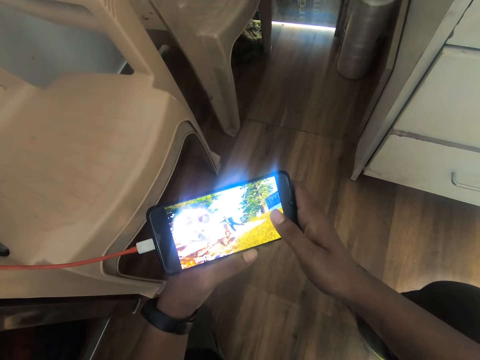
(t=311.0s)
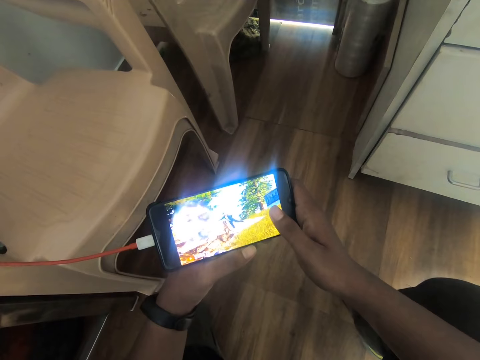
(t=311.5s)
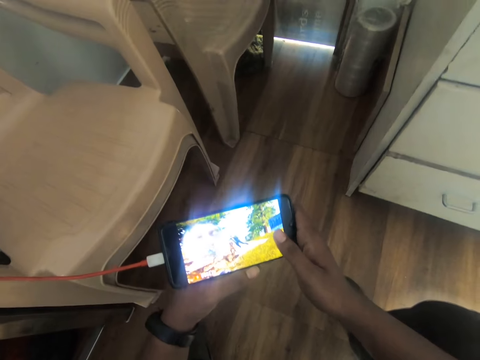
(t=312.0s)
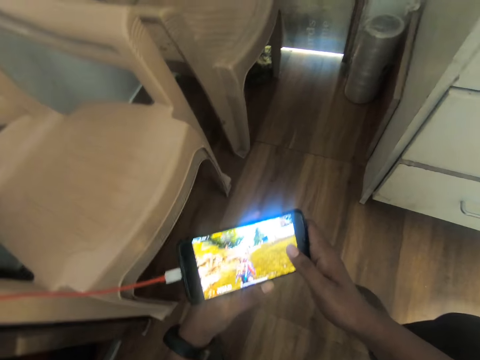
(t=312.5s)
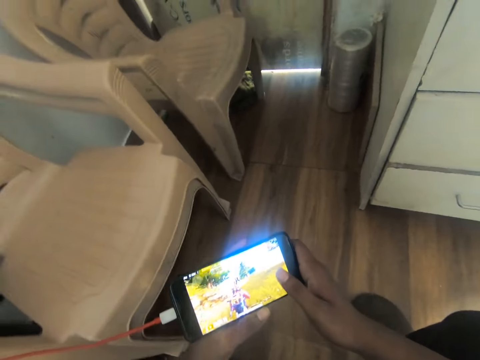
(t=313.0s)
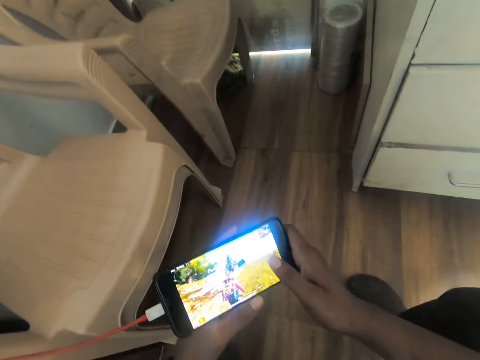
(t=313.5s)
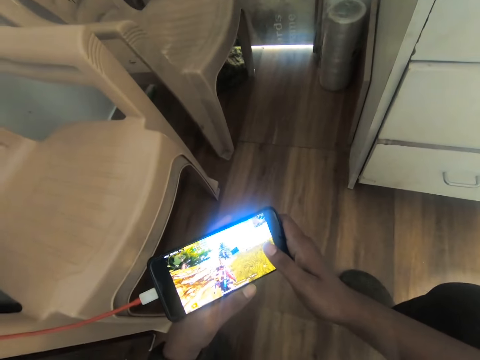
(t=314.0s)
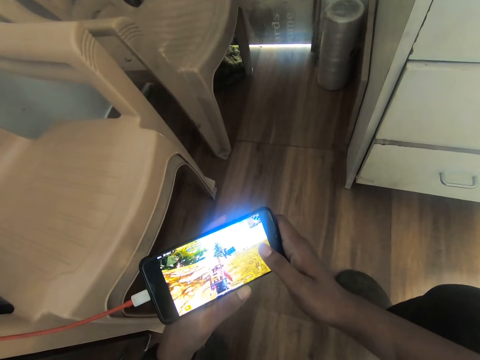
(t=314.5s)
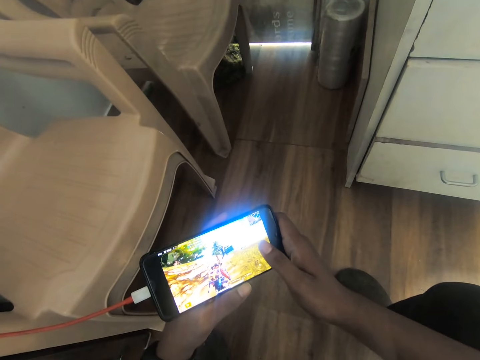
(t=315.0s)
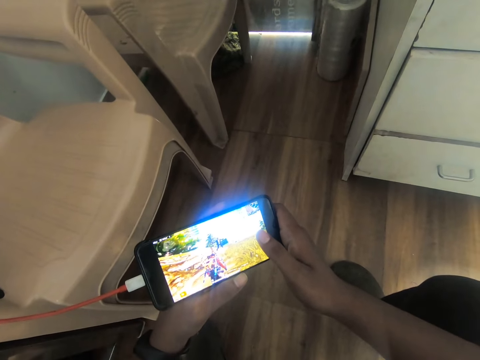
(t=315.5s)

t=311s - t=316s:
The camera wearer places their right hand thumb on the screen.

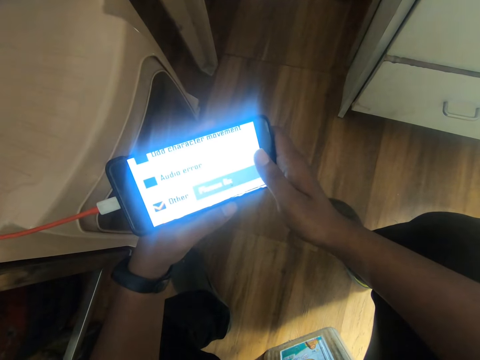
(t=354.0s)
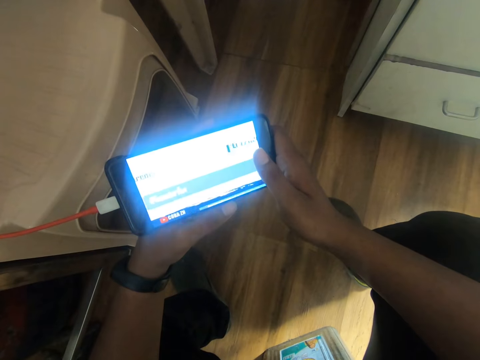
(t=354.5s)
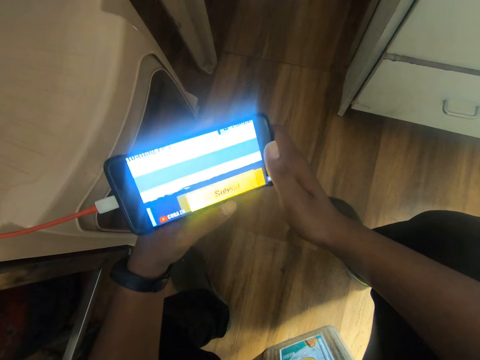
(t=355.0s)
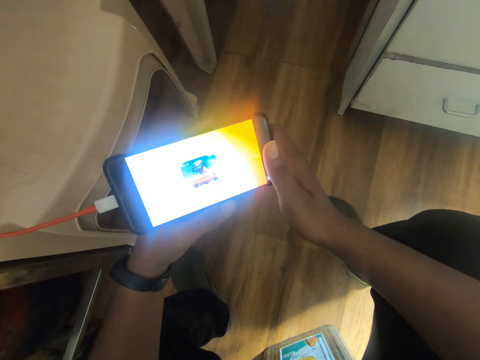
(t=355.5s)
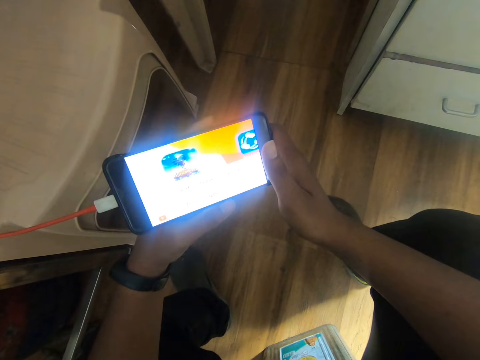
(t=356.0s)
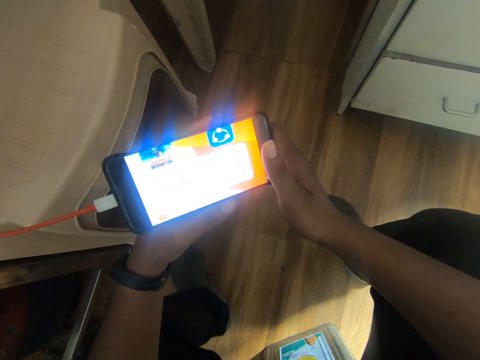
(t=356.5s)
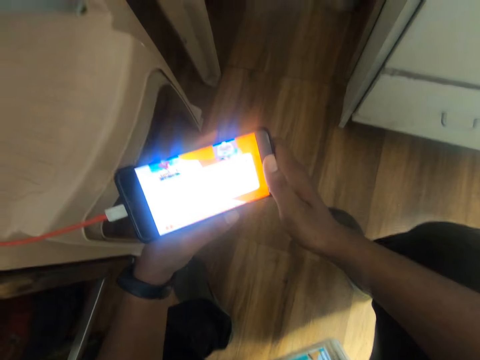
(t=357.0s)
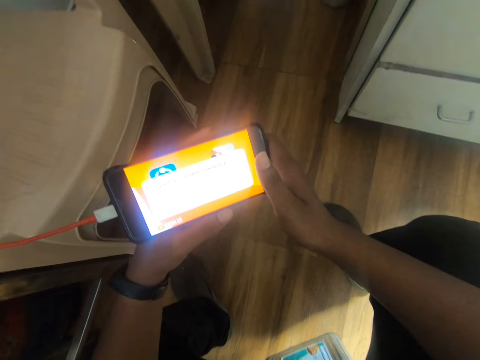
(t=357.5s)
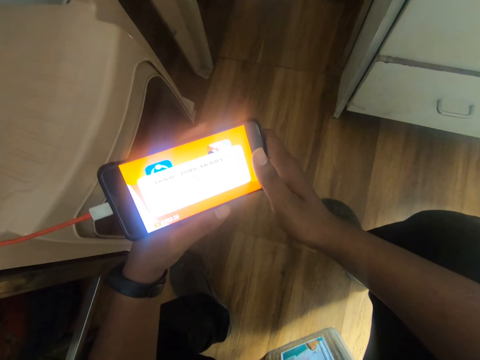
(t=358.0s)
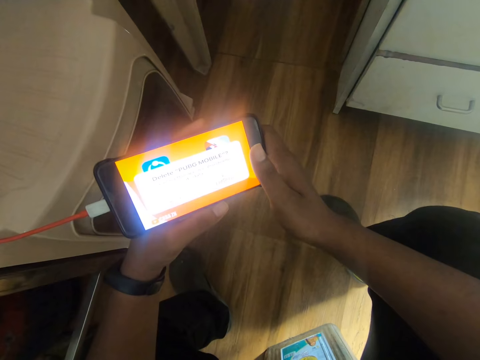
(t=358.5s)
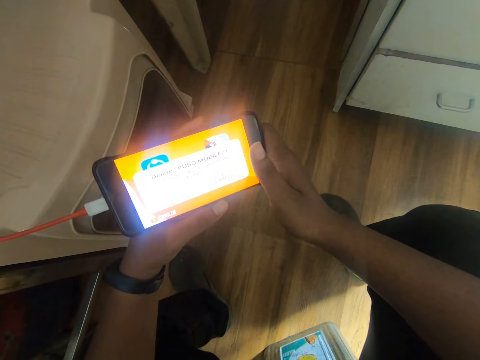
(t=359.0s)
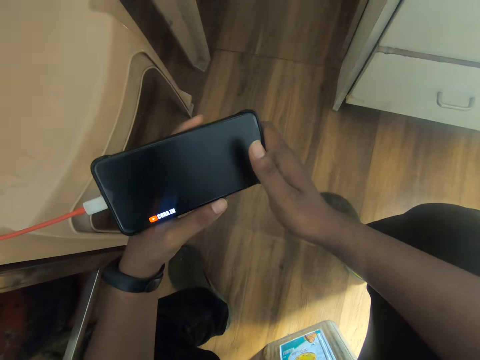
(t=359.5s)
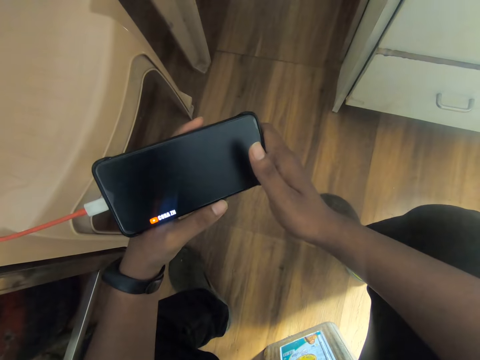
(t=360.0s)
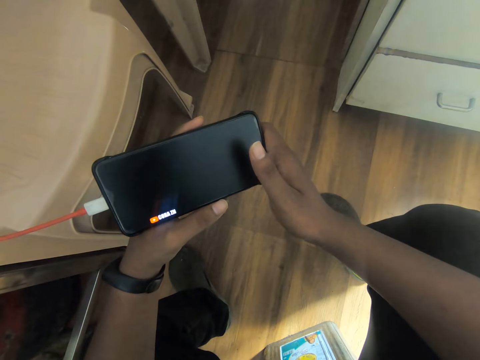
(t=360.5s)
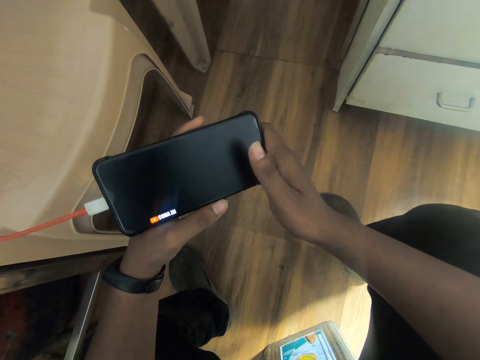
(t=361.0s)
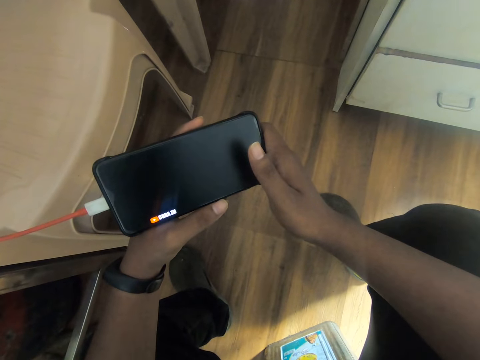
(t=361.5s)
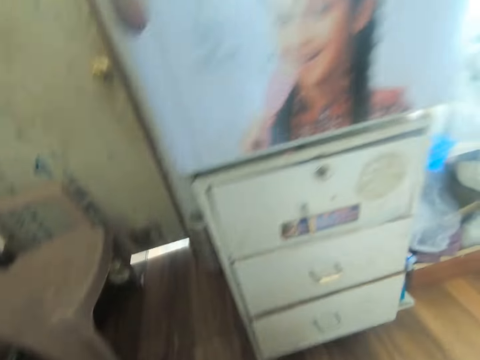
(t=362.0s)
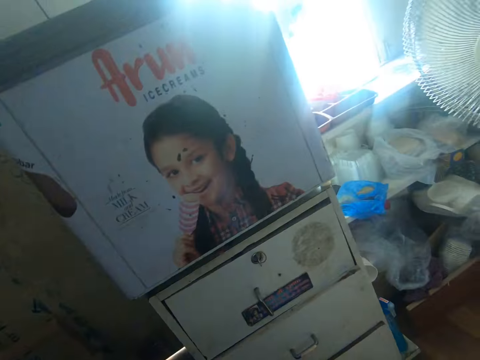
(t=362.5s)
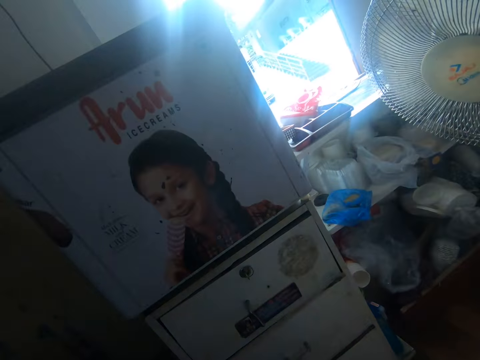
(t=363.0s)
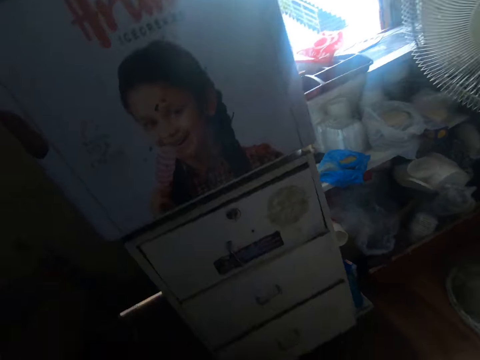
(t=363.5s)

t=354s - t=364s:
The camera wearer raises their right hand thumb from the phone screen. They watch on the phone in both hands. They look around.

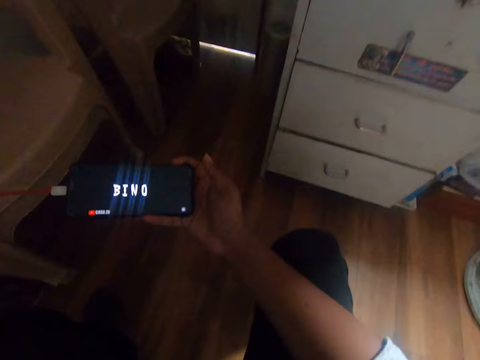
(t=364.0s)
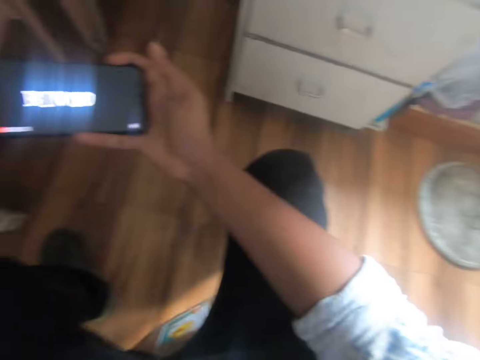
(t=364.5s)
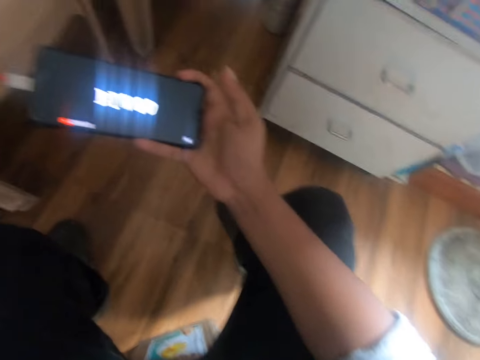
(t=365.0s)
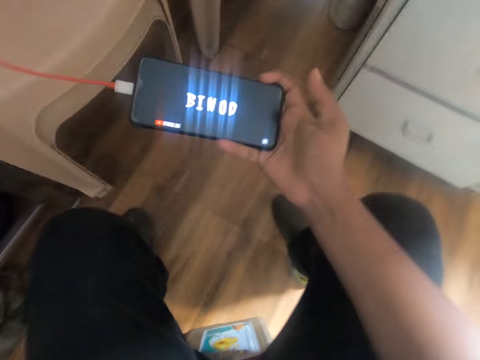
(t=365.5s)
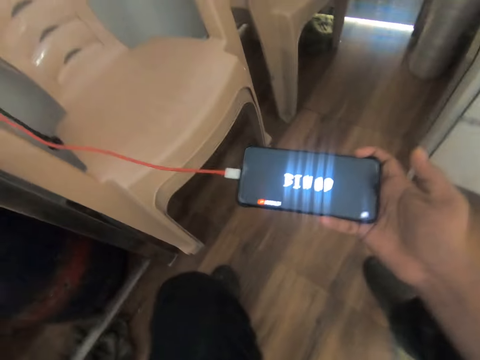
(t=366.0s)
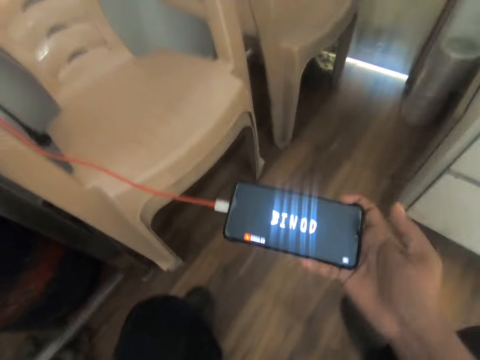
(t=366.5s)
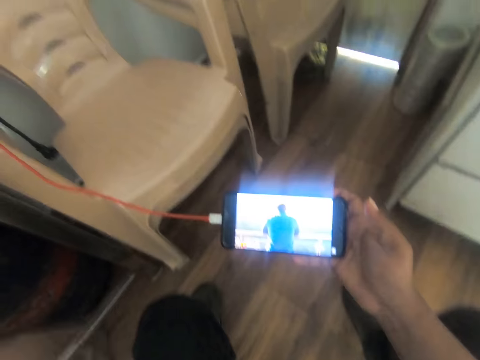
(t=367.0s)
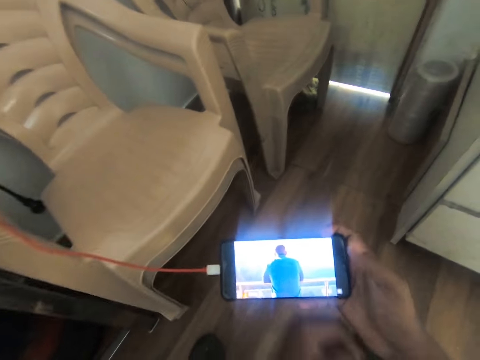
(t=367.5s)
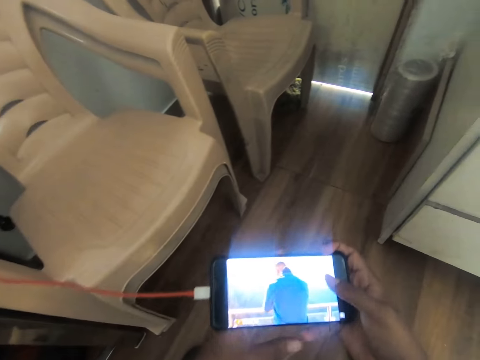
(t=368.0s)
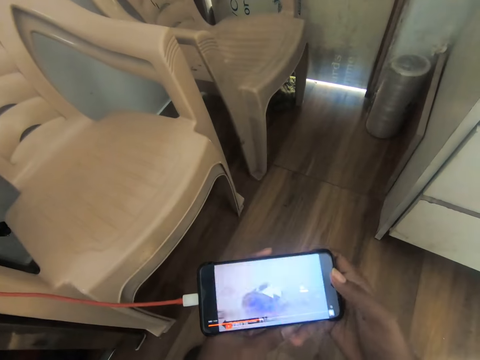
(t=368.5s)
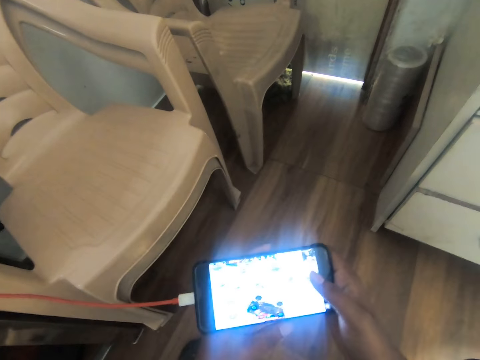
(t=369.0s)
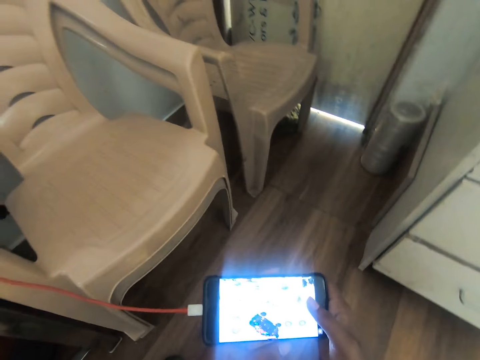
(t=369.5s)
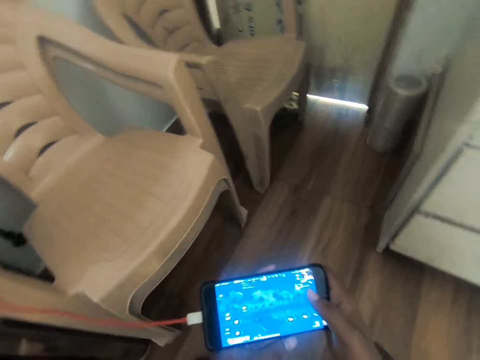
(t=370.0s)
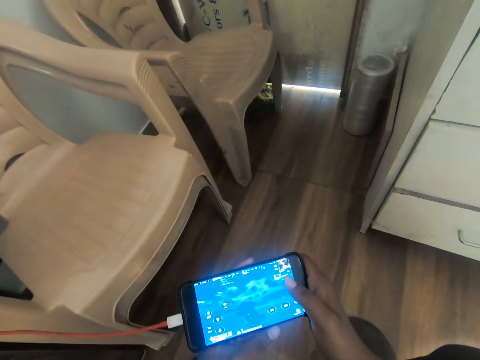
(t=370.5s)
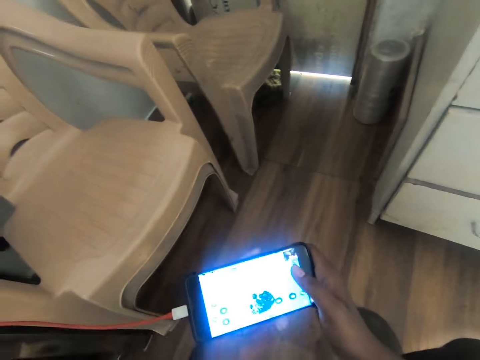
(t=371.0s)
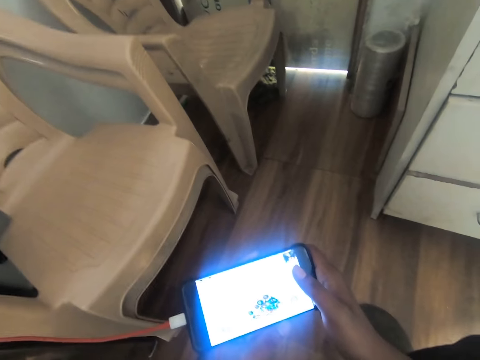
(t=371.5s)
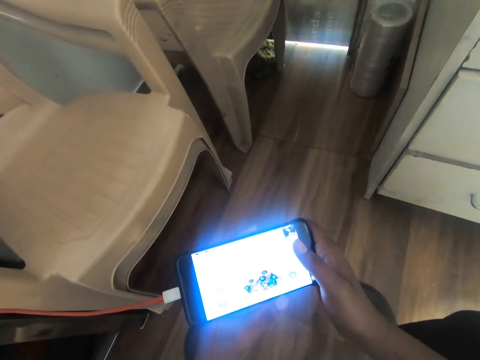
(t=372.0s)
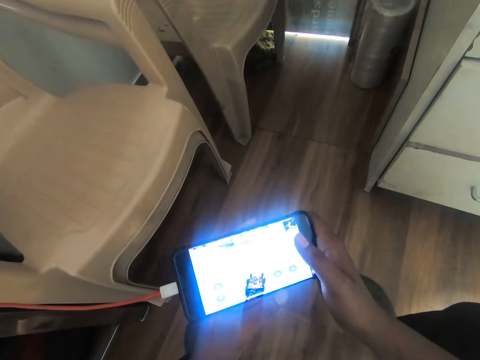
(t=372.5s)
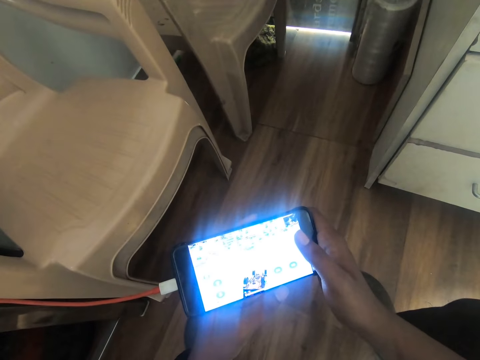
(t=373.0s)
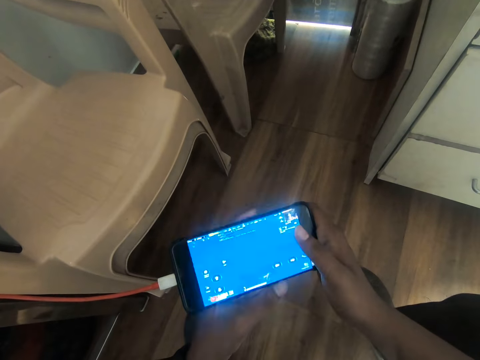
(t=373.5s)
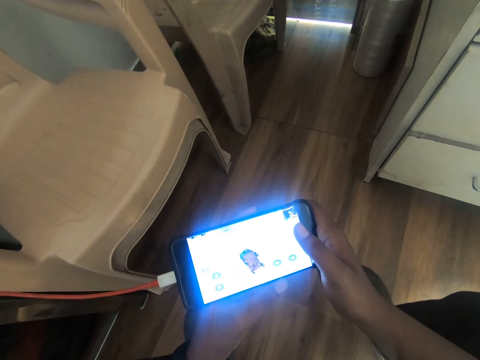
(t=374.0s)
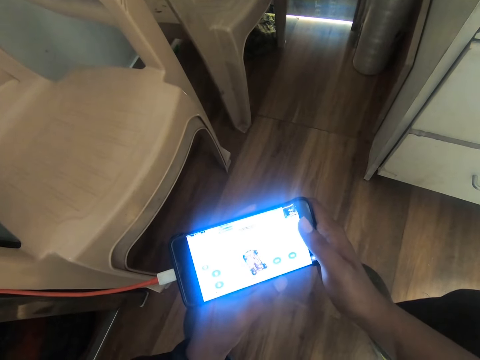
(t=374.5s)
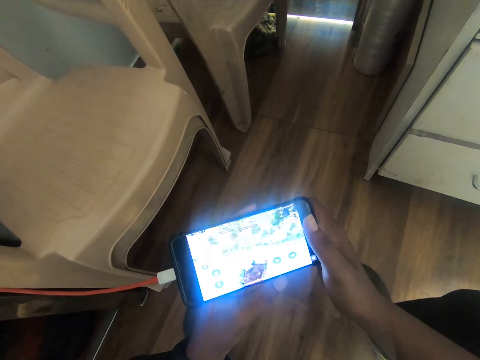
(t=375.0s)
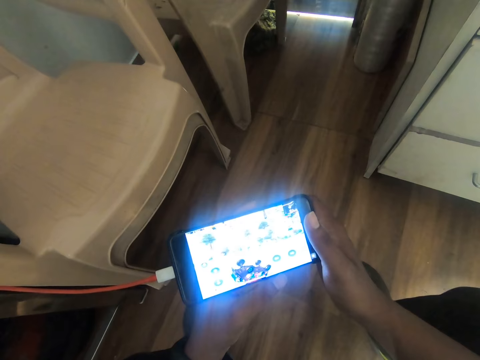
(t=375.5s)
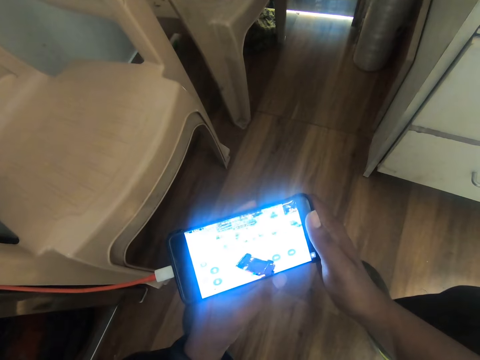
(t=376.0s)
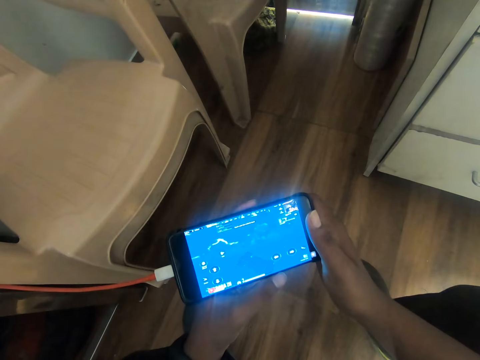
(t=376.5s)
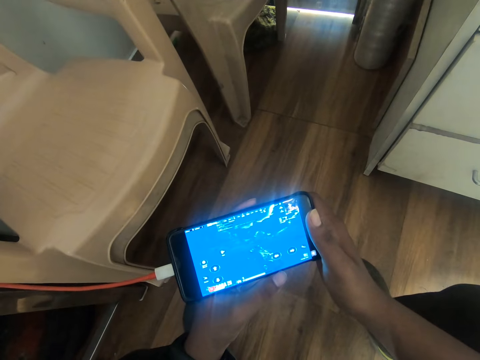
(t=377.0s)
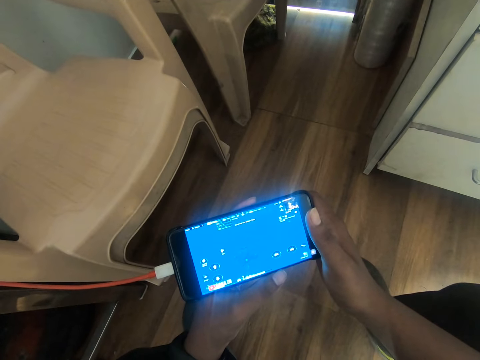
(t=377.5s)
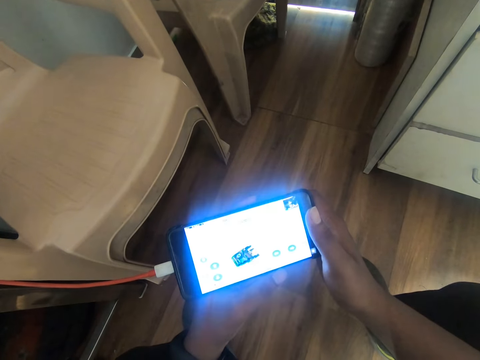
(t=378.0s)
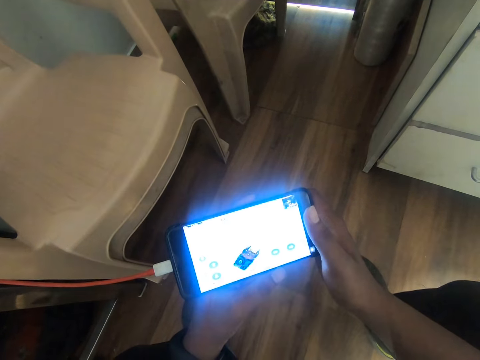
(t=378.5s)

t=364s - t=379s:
The camera wearer holds the phone with his right hand. He watches the phone in the right hand. He plays the game on the phone with his right hand. He holds the phone with both hands. He presses the phone screen with his right hand thumb. He places his right hand thumb on the screen. He watches the game on the phone in his hands. He raises his right hand thumb from the phone screen.
